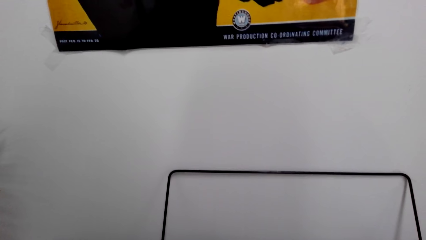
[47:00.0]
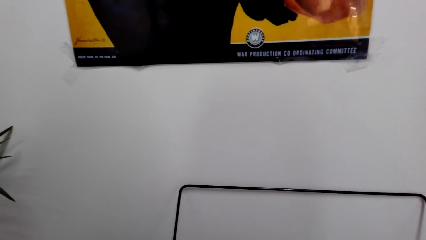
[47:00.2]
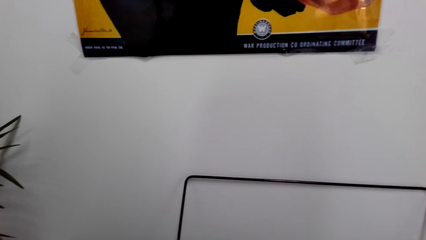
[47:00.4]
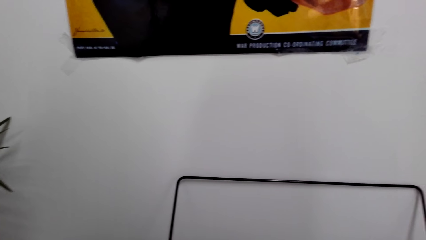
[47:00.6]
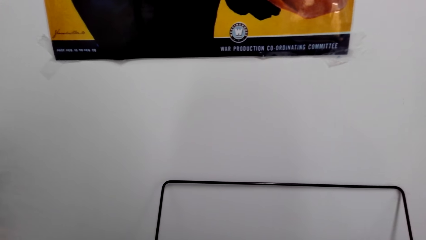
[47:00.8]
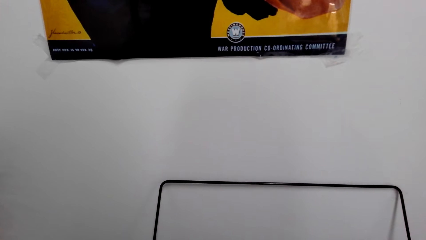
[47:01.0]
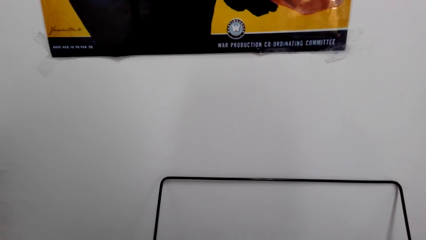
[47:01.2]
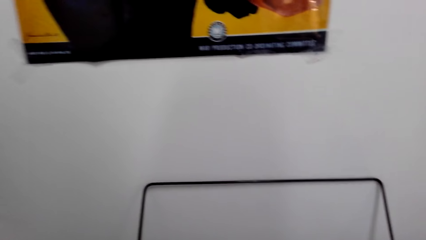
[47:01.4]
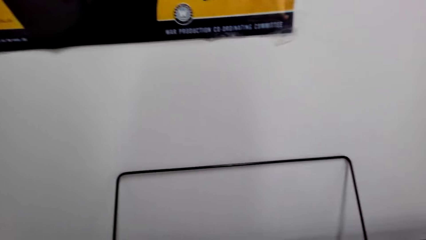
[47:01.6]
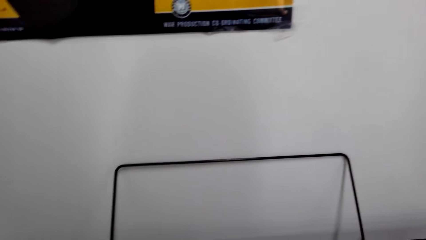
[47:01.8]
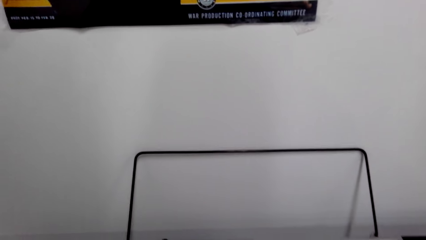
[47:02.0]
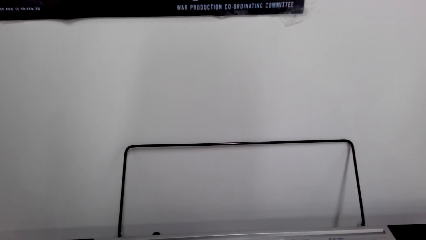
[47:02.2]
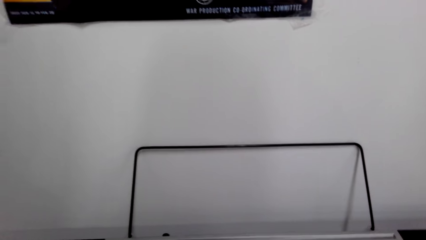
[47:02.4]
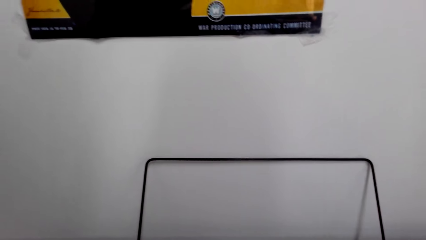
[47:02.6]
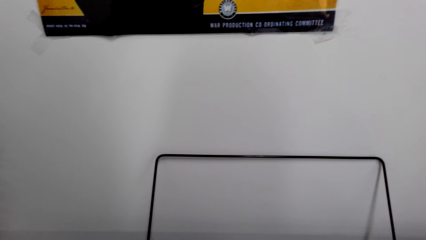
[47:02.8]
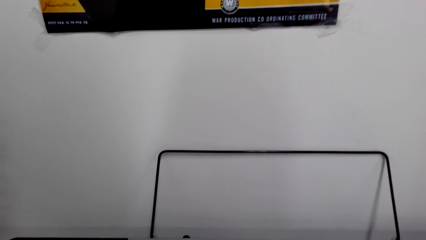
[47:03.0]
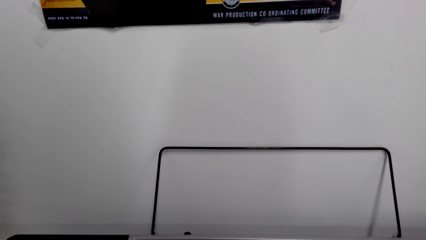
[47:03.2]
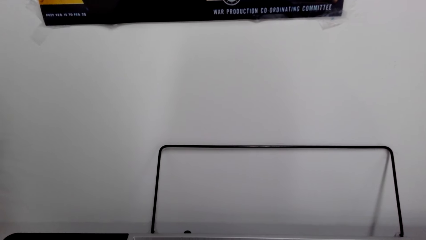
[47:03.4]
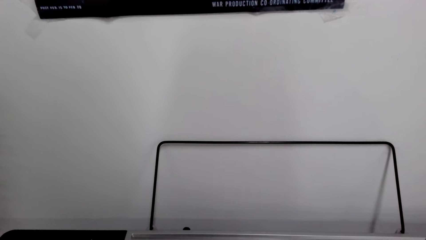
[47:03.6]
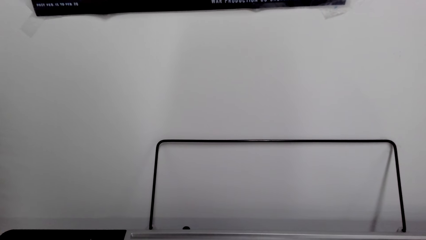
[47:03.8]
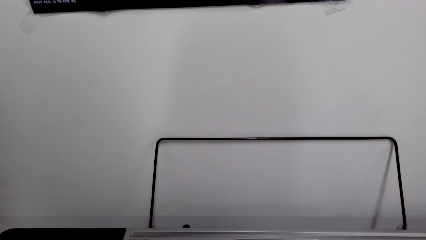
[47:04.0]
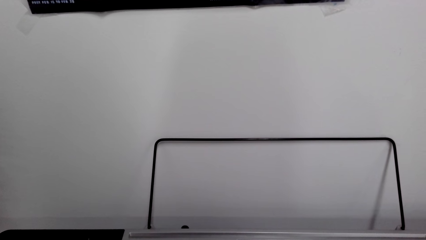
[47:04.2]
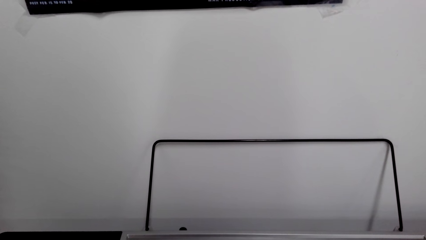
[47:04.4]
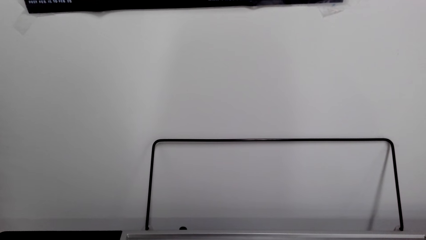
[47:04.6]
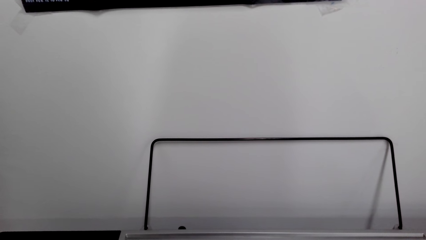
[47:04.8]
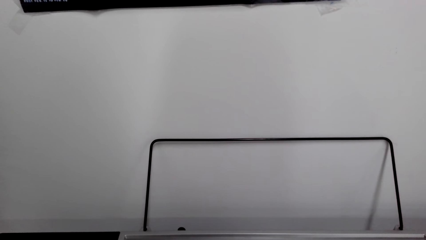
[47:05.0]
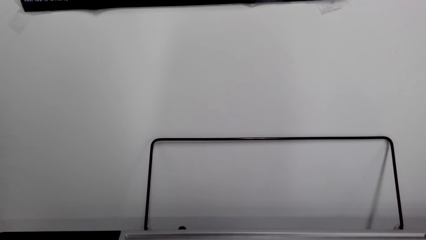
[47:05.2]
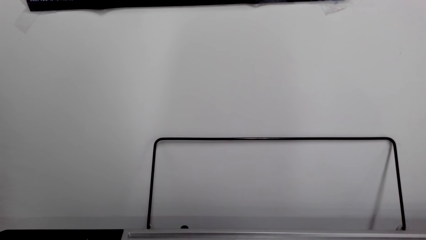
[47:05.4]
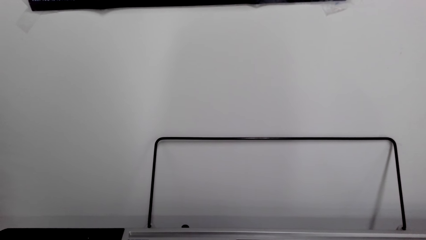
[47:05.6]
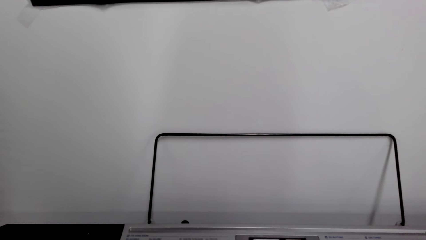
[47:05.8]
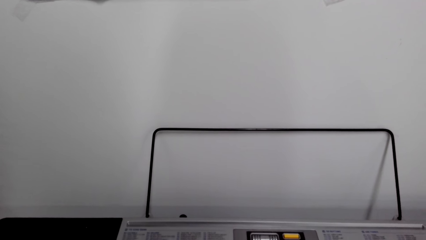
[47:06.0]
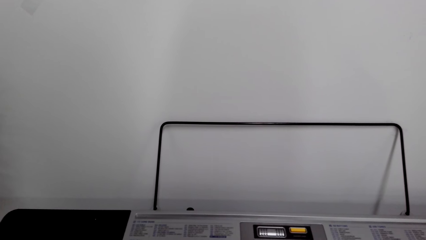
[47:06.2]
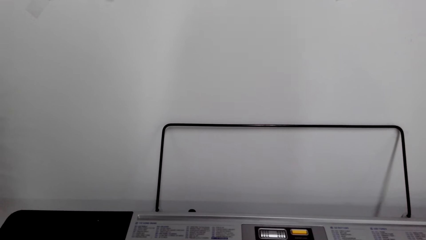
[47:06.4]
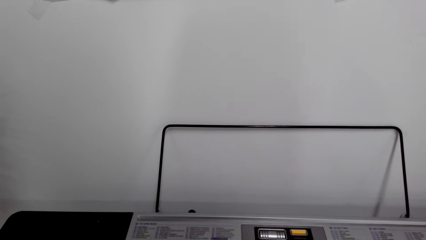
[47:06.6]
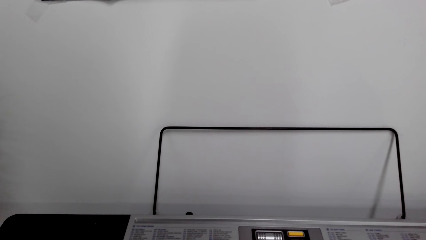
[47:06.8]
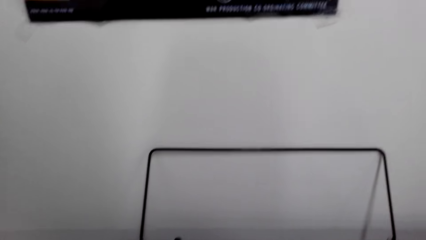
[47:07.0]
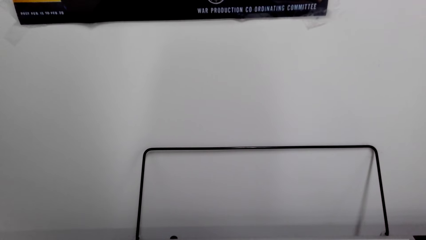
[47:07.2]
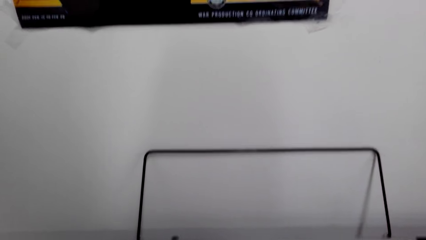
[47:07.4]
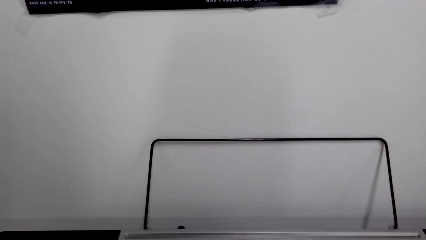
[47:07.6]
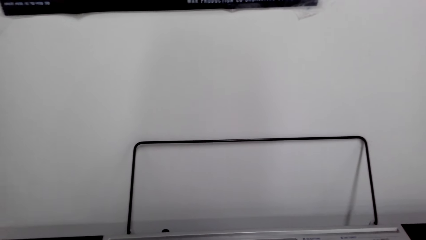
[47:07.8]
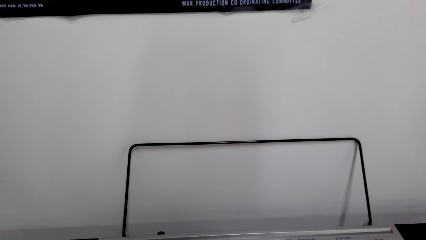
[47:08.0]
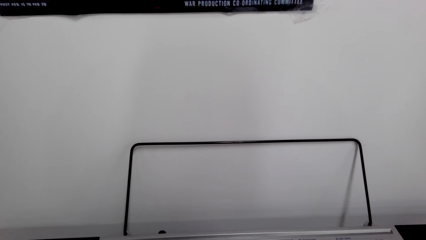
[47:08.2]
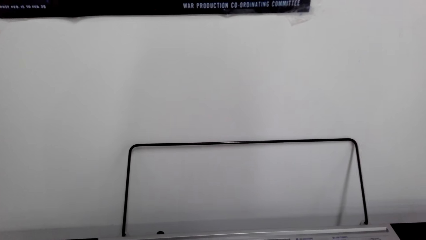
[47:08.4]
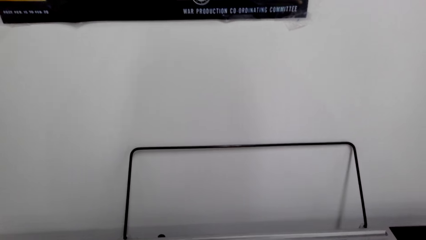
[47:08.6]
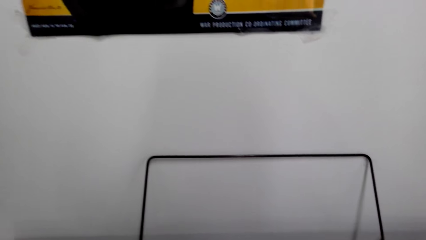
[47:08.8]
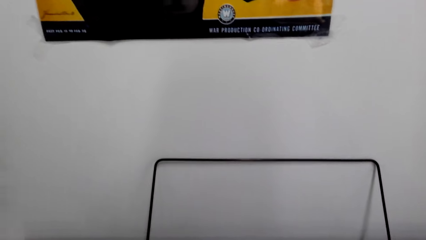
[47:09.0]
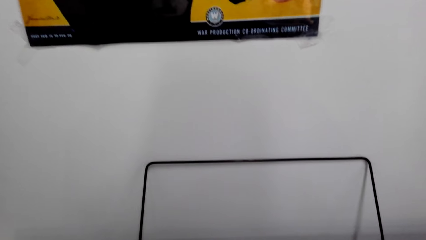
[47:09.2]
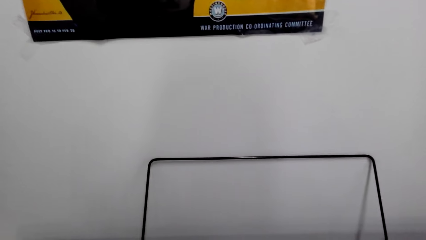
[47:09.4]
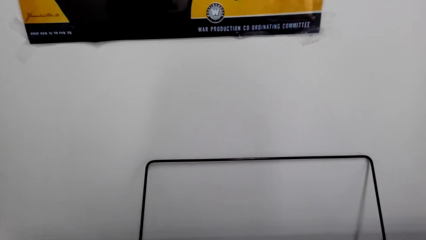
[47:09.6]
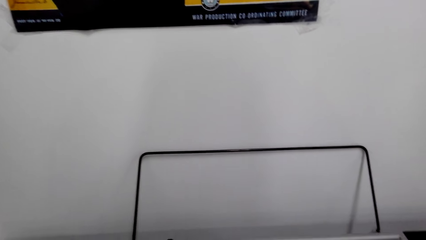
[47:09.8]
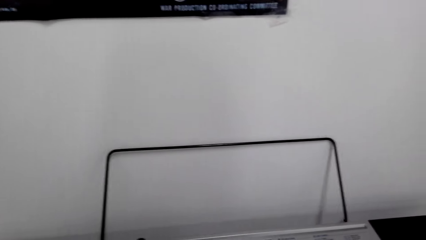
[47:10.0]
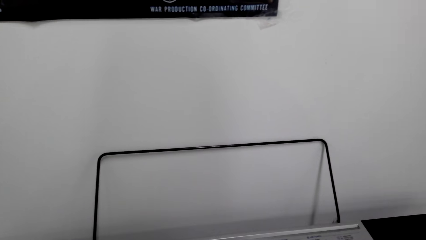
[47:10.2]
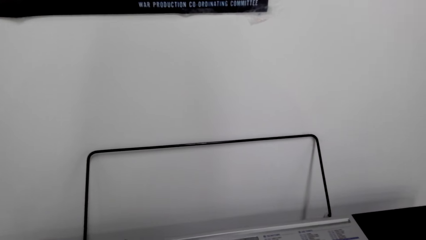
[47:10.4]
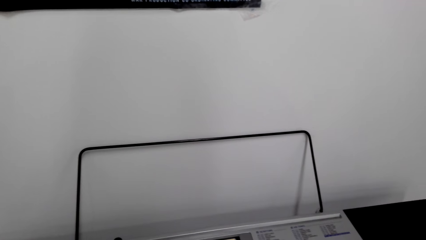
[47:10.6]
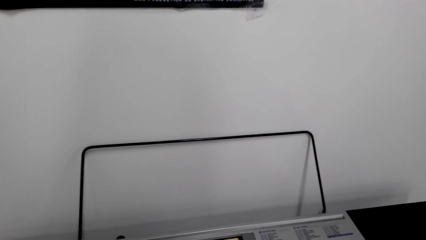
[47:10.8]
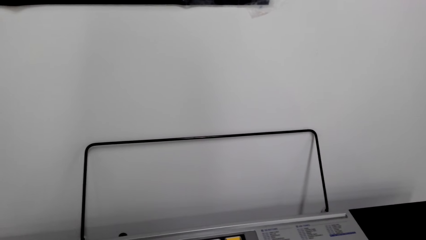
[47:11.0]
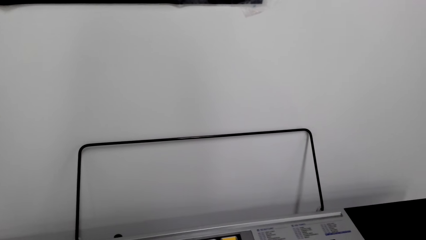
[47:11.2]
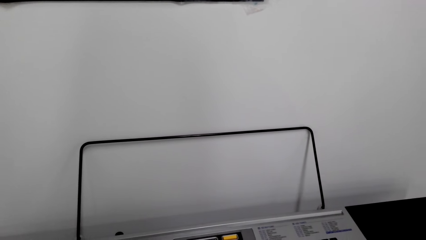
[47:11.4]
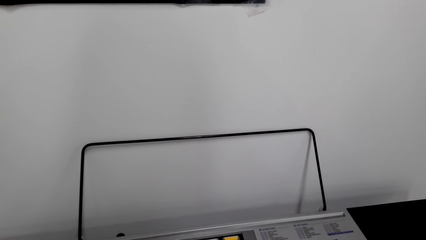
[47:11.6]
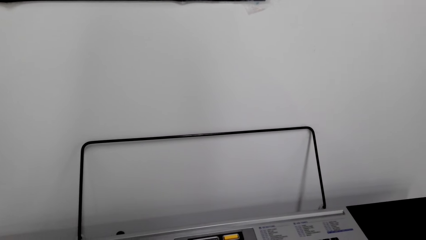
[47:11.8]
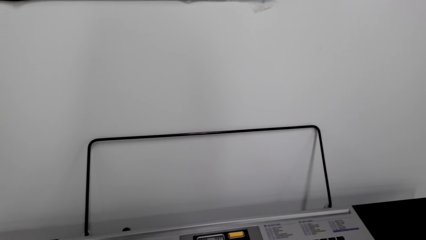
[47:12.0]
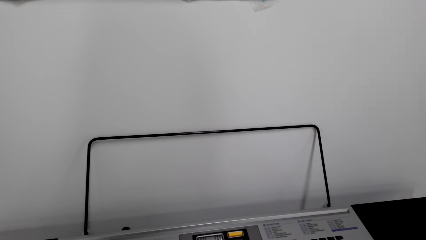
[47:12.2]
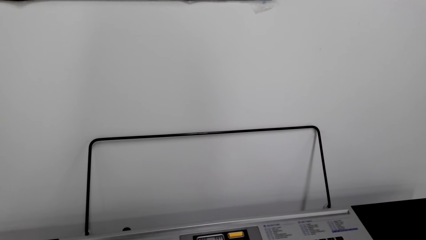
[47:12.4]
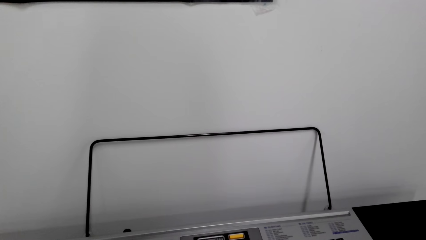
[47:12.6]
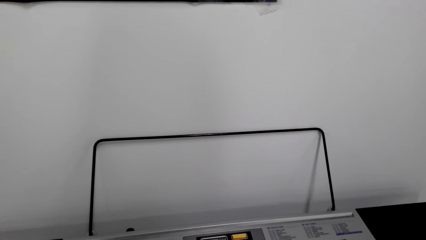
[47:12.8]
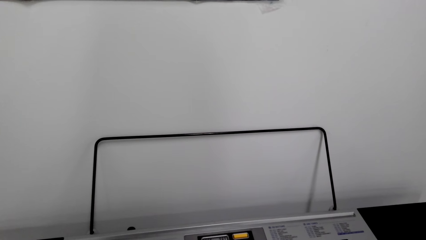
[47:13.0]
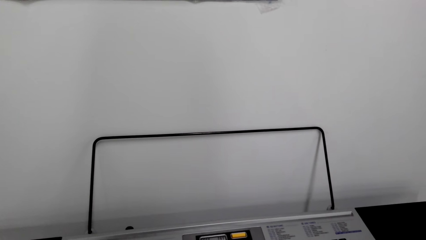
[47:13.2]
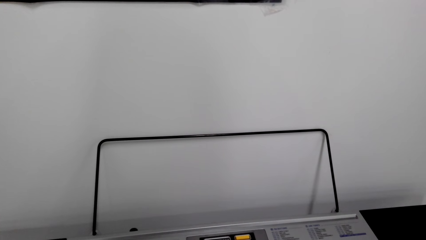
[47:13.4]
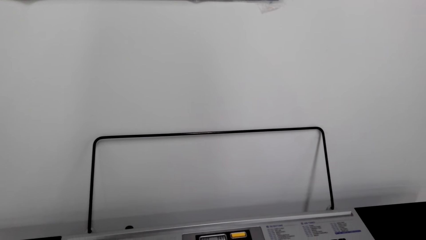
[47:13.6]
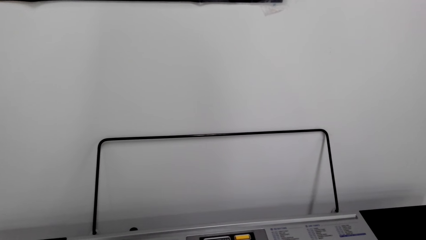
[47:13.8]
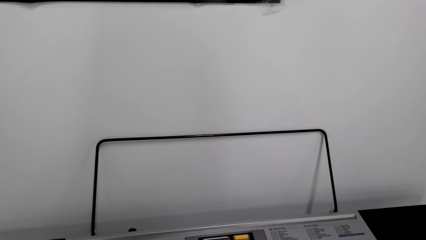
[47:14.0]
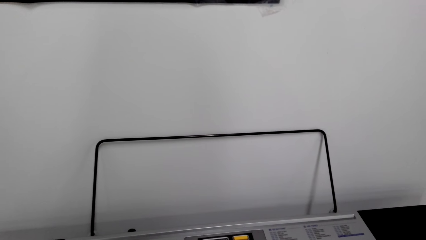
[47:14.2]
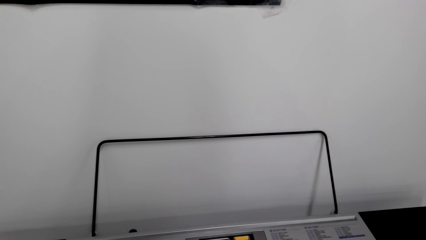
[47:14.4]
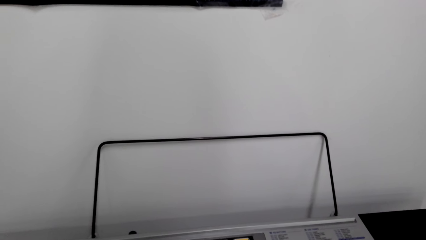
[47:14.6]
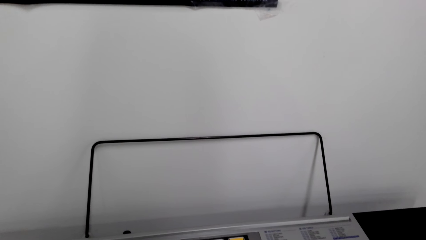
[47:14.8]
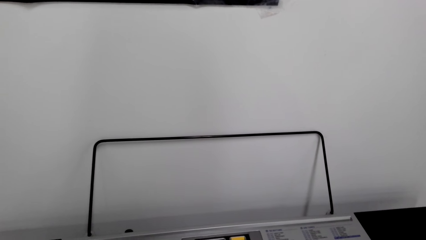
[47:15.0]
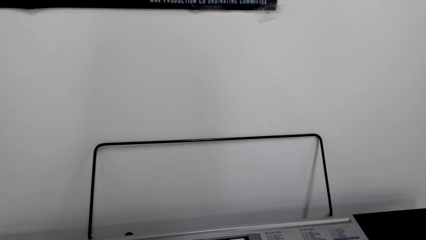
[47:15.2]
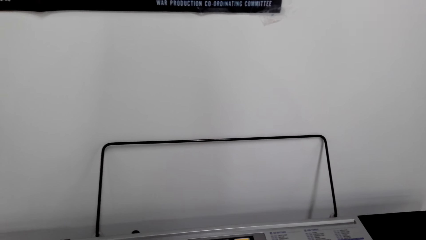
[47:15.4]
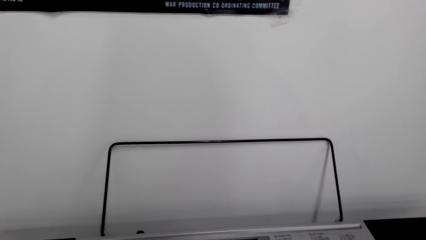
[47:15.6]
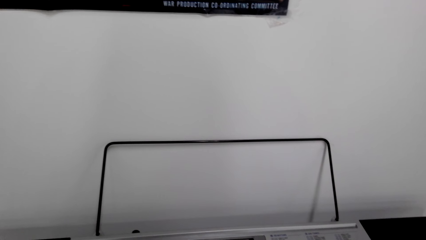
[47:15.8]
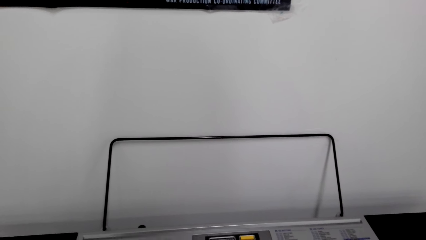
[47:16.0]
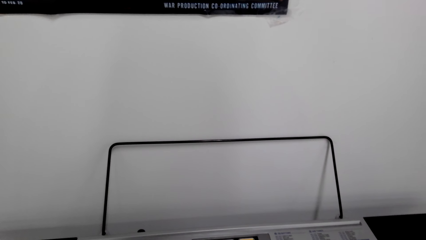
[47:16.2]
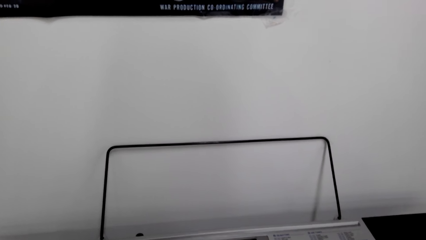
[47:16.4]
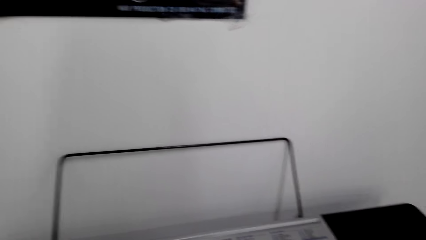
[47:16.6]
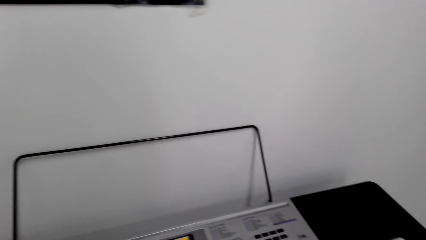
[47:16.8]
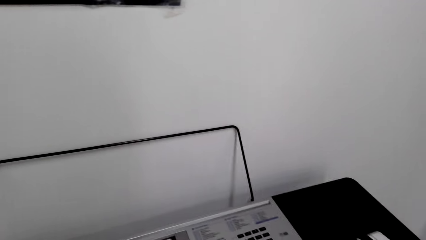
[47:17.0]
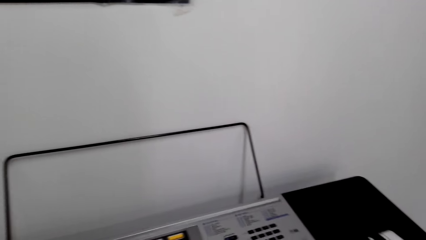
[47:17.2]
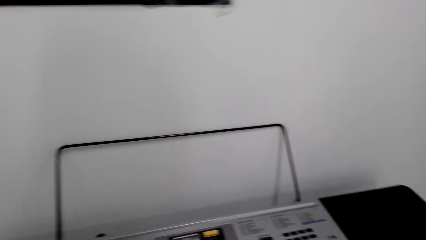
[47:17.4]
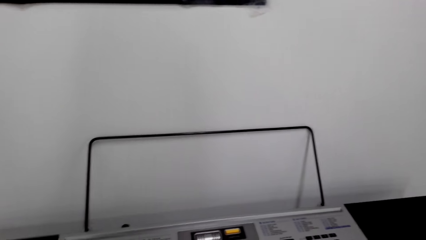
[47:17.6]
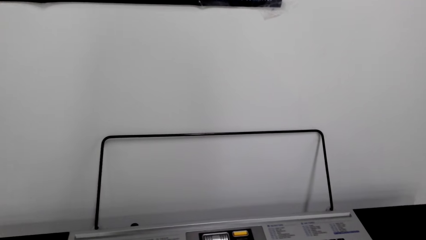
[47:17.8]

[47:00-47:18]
The camera wearer dialogues with a person. They play the piano. They dialogue with the person. They play the piano.
